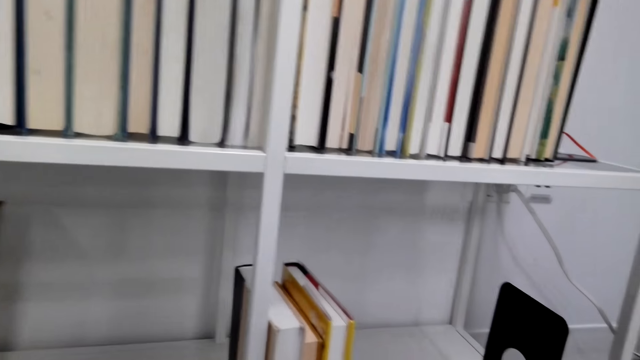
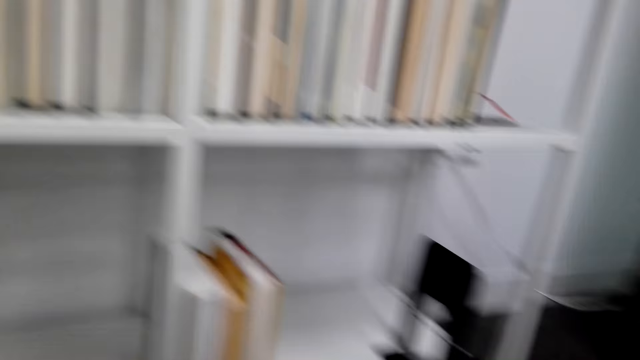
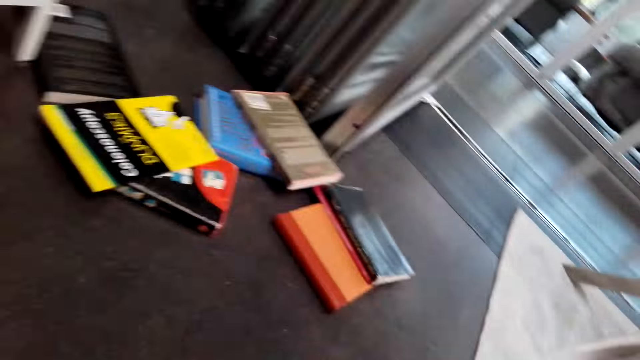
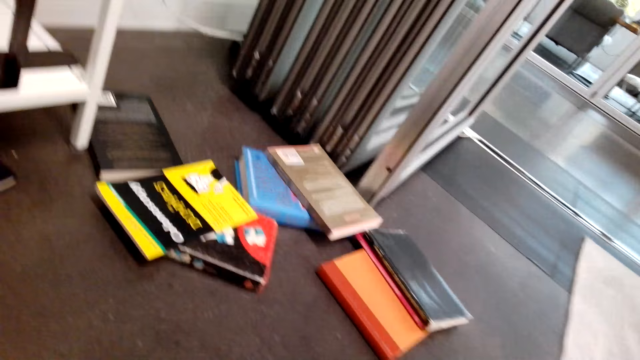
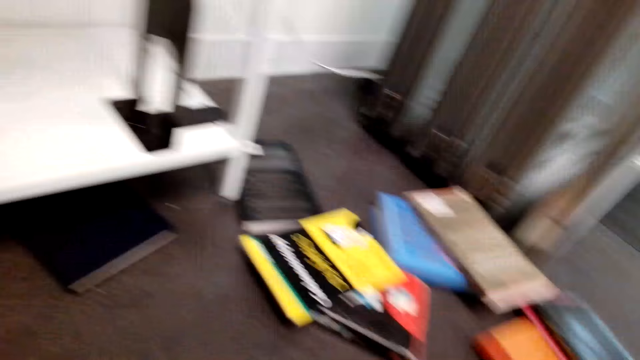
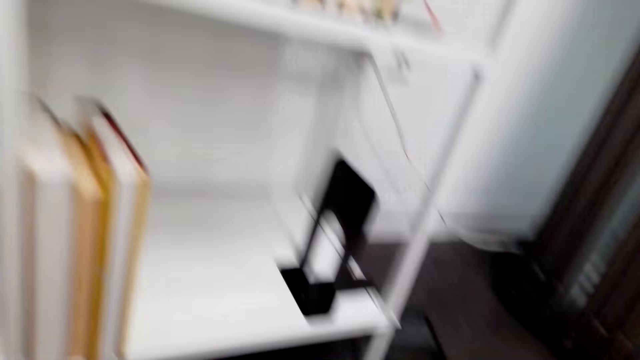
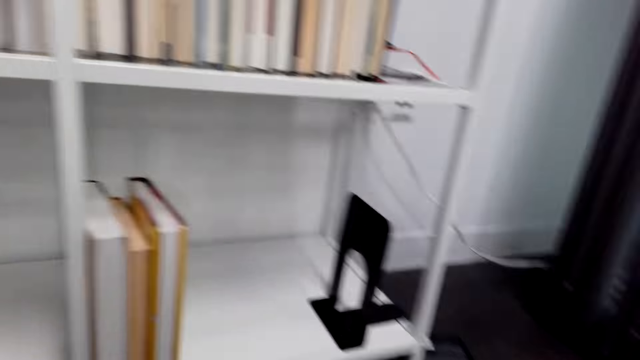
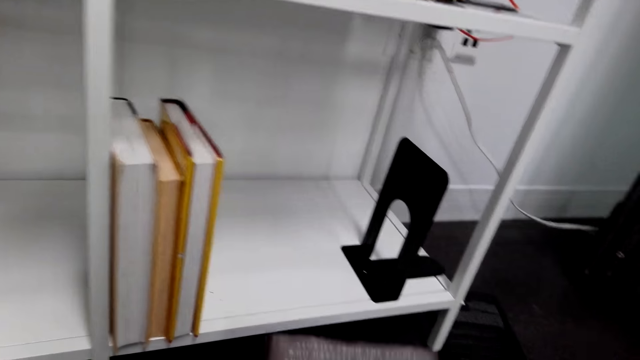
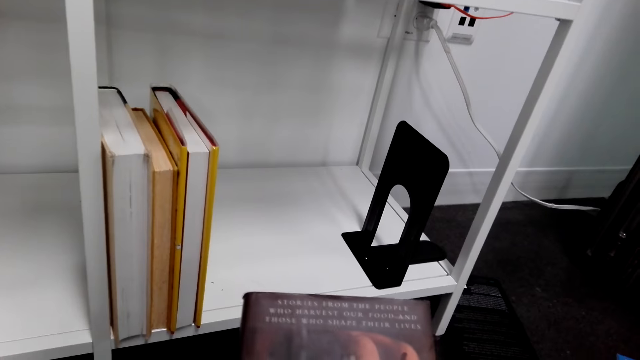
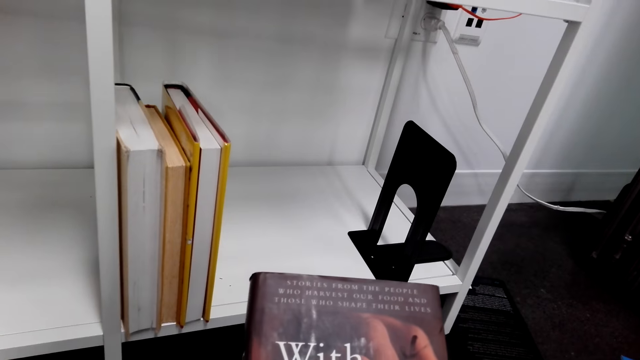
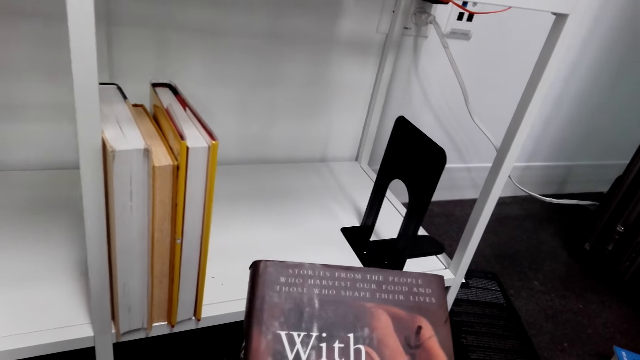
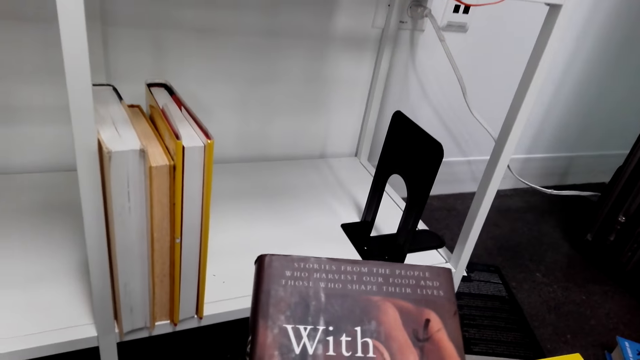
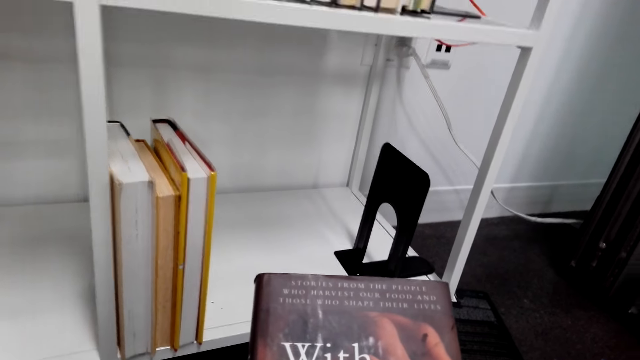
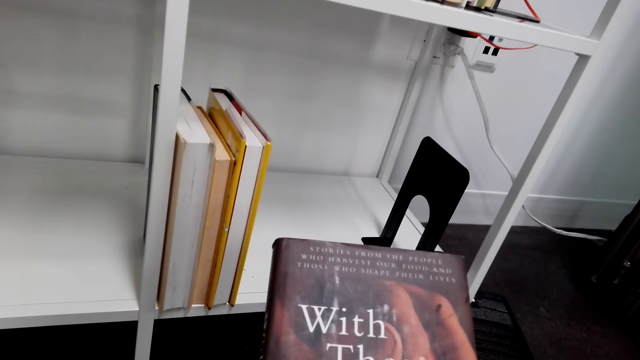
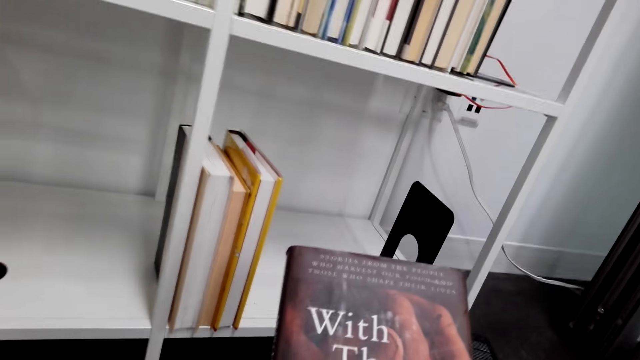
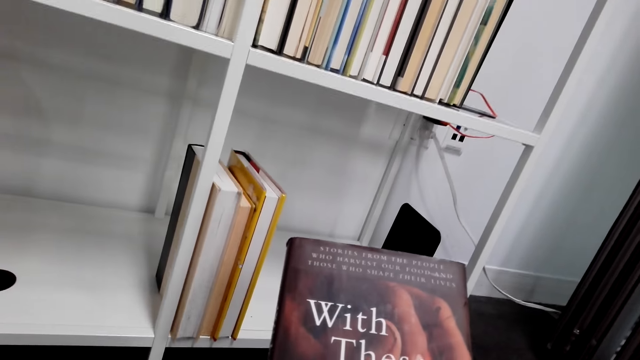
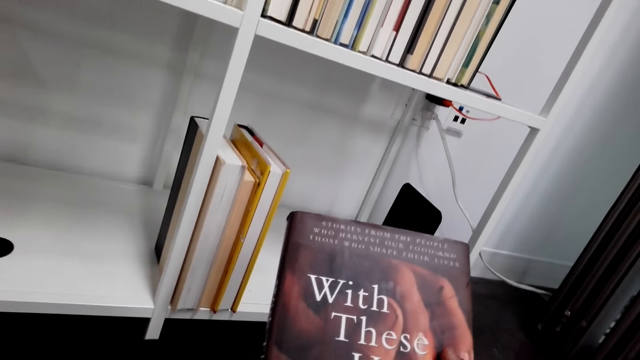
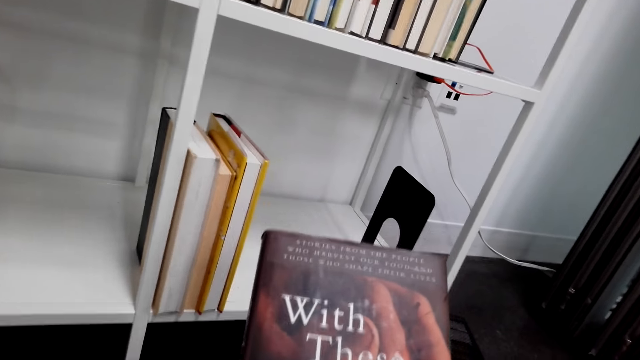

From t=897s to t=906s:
The camera wearer arranges novels in the bookshelf. They look around. They hold a novel. They read the novel cover page.

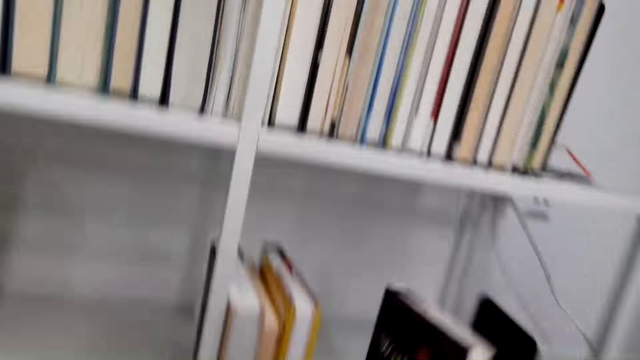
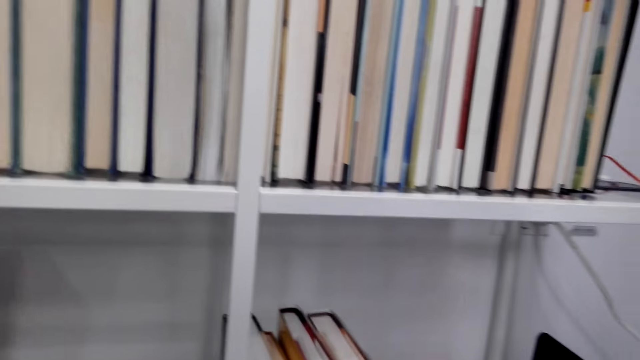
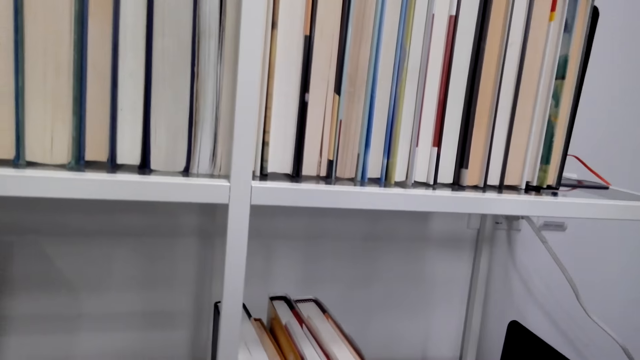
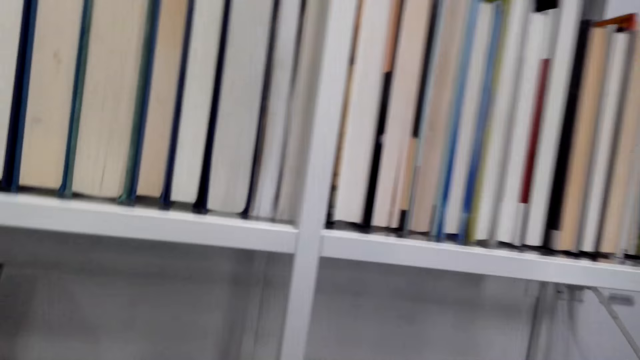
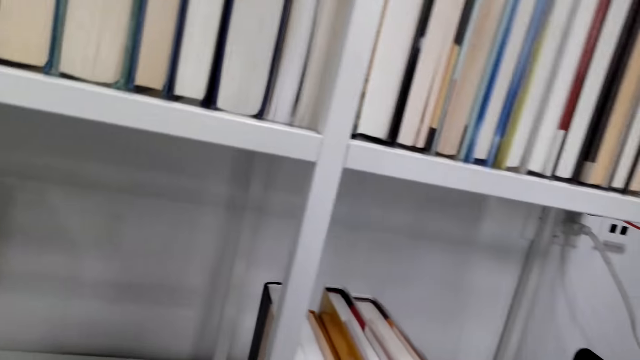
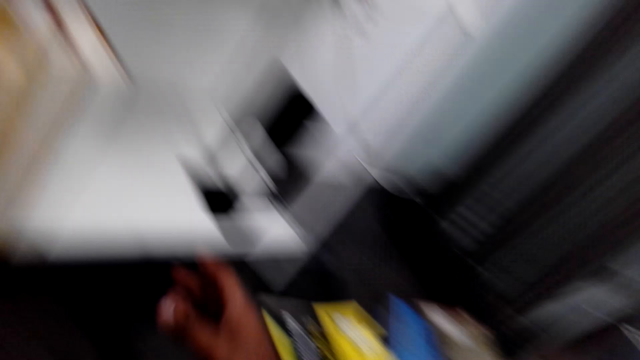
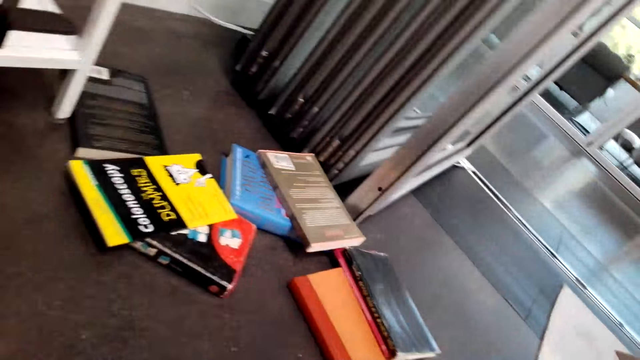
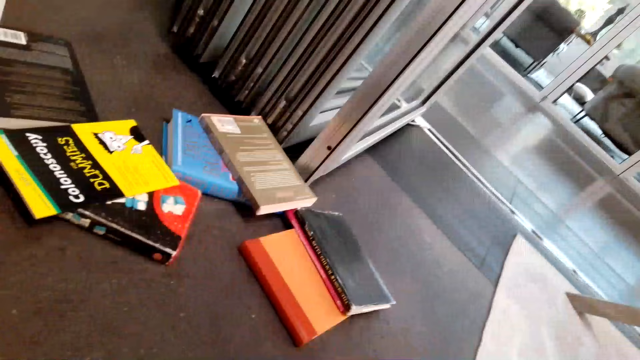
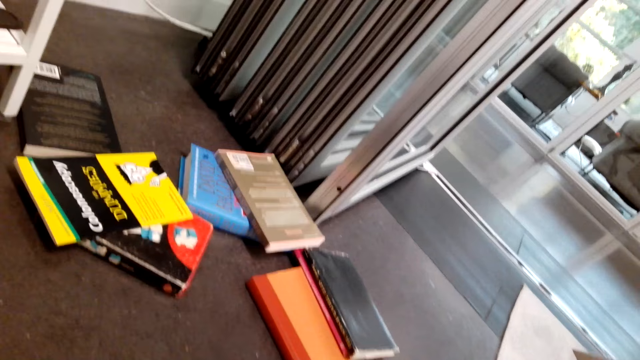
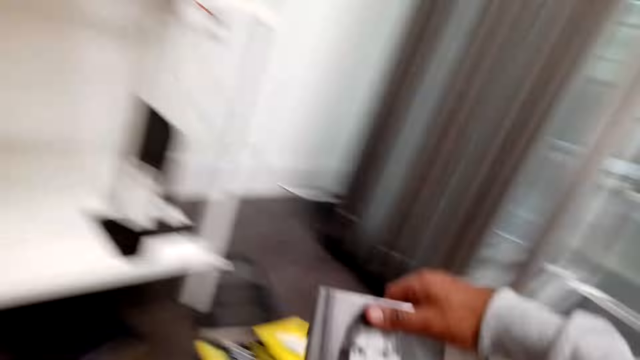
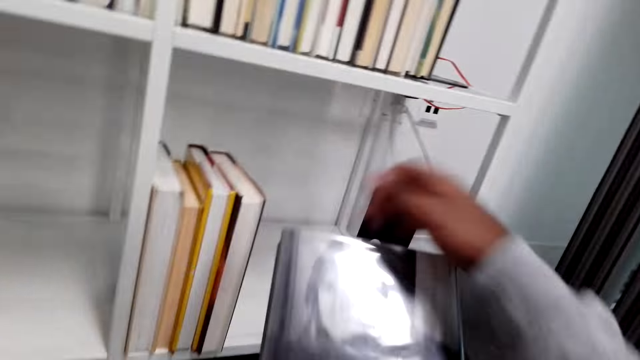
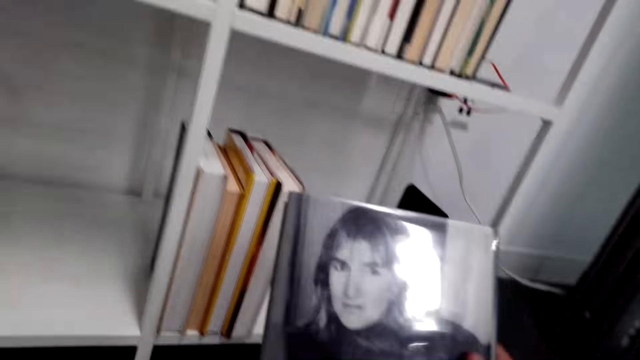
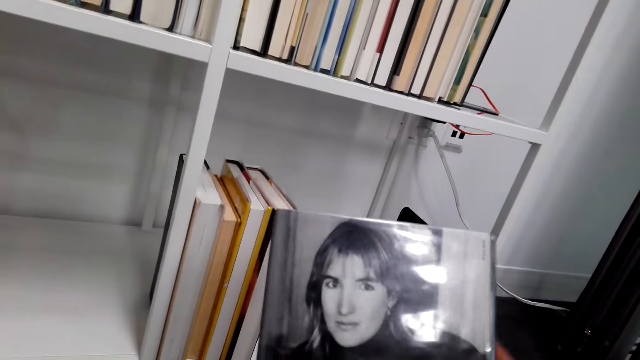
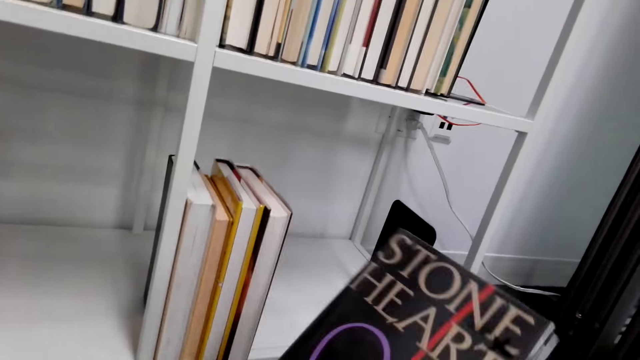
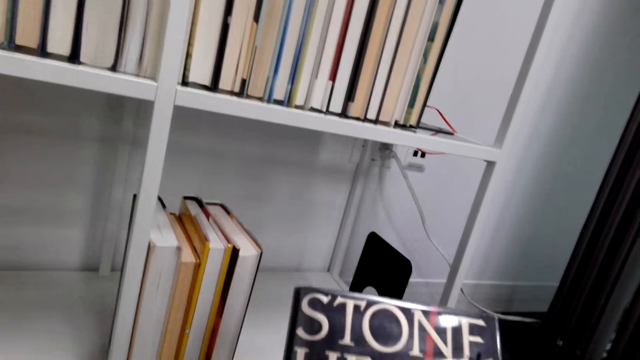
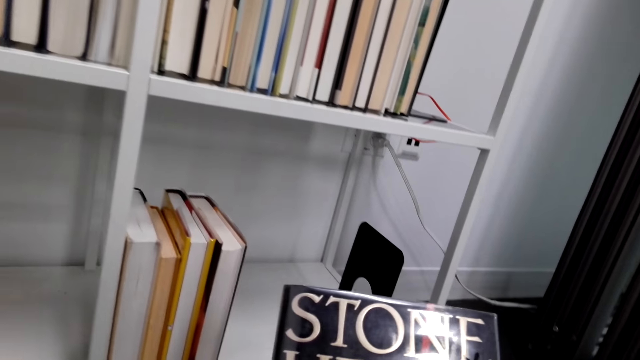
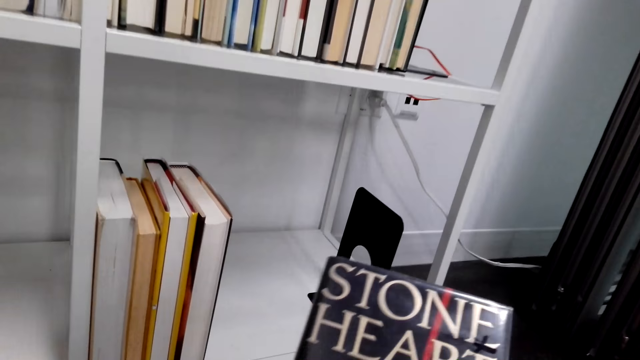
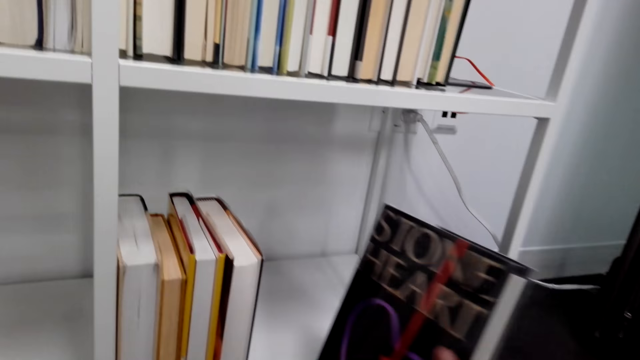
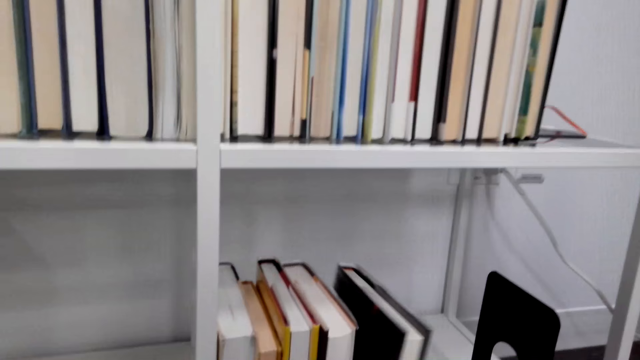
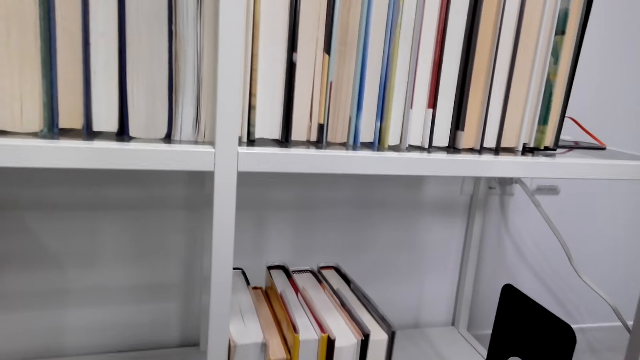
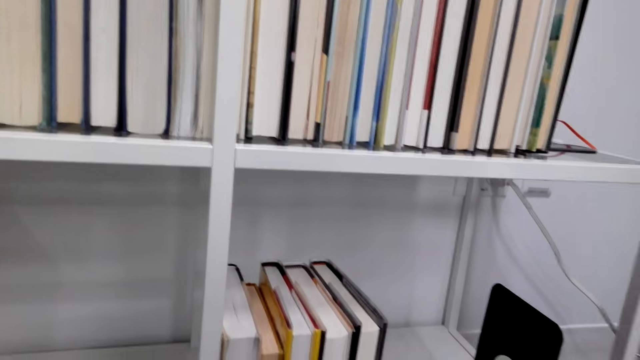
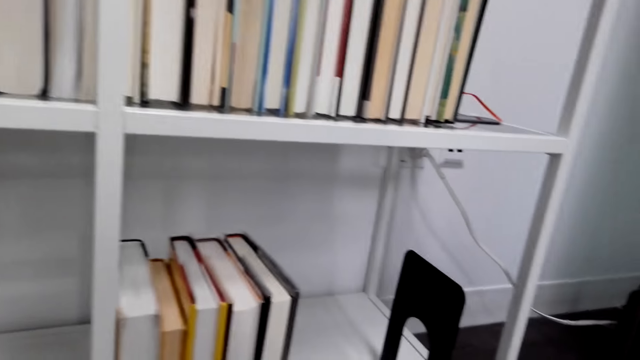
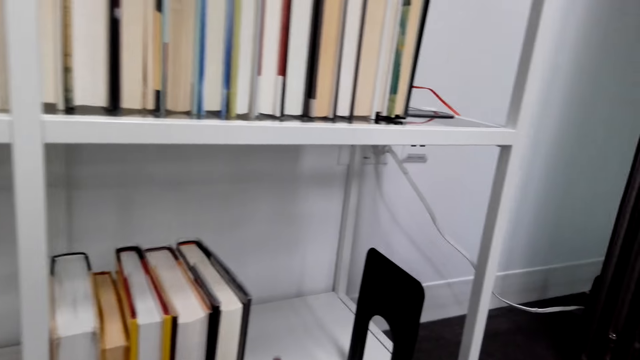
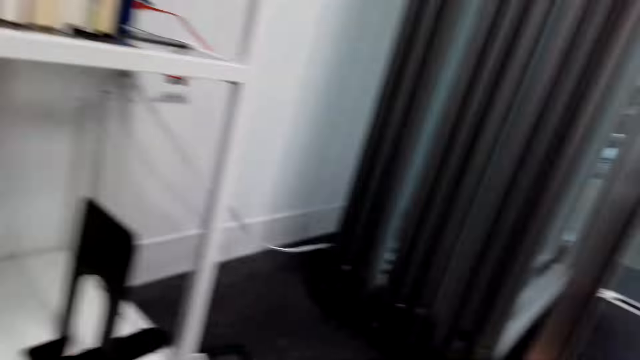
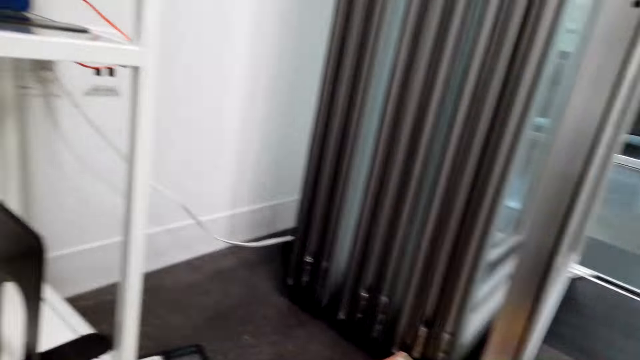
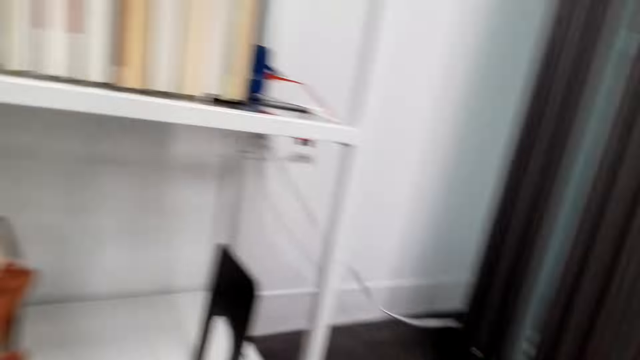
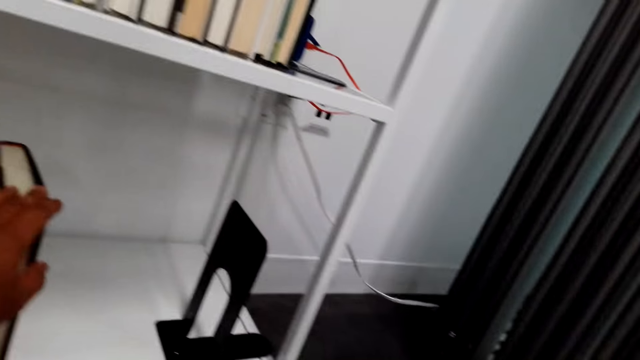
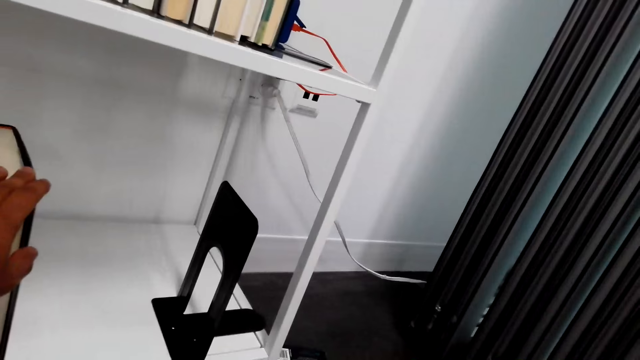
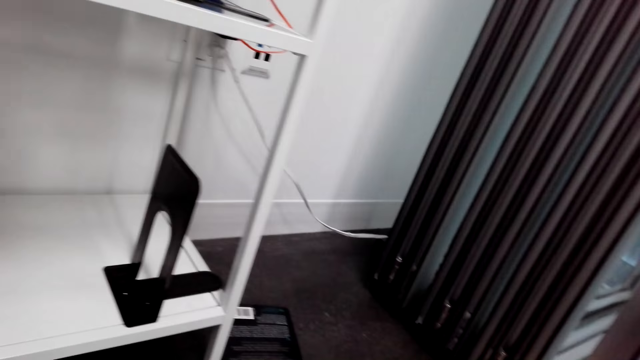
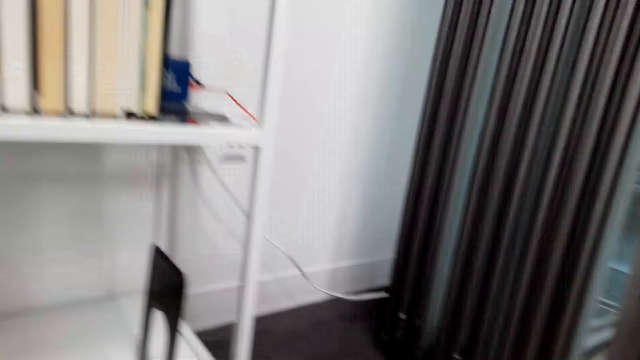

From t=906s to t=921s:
The camera wearer arranges the novels in the bookshelf. They look around. They take a novel on the floor. They read the novel cover page. They turn the novel. They read the novel cover page. They arrange the novels in the book cabinet. They turn. They touch a book on the shelf. They arrange the novels in the bookshelf.
